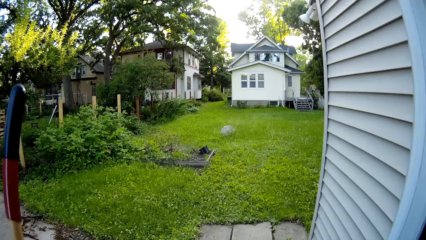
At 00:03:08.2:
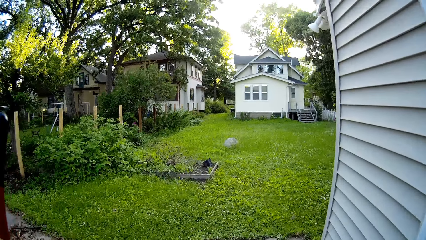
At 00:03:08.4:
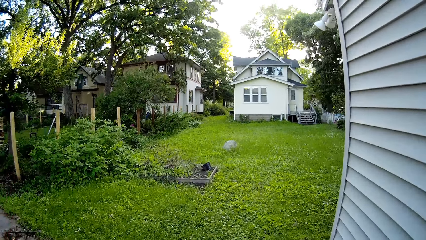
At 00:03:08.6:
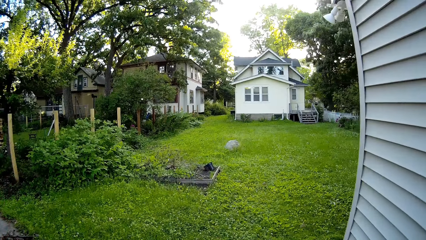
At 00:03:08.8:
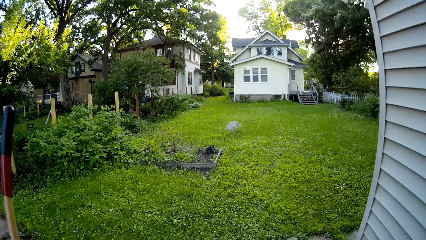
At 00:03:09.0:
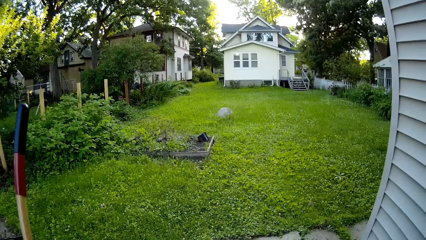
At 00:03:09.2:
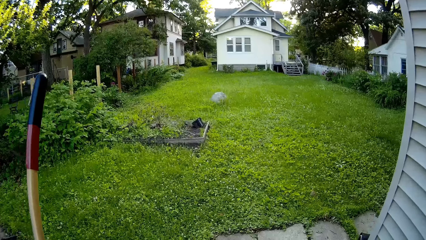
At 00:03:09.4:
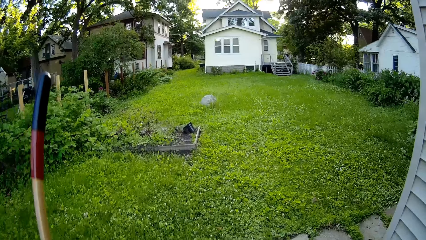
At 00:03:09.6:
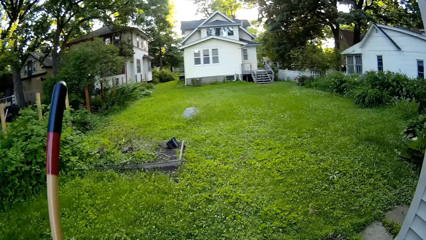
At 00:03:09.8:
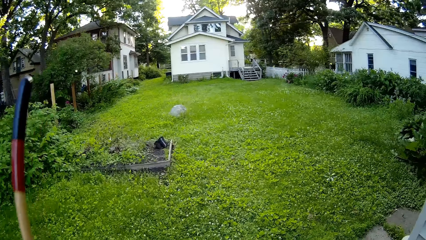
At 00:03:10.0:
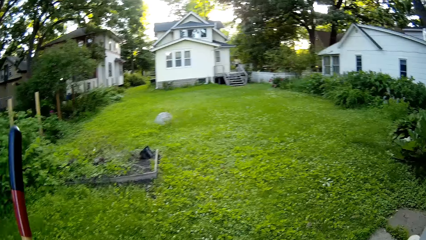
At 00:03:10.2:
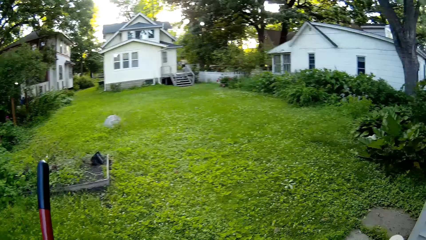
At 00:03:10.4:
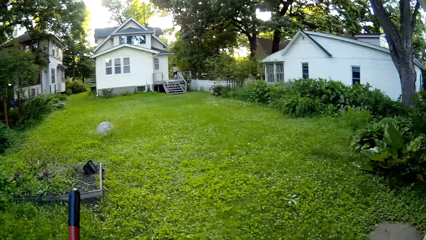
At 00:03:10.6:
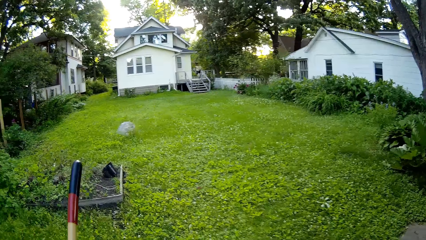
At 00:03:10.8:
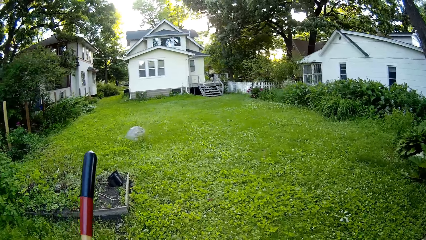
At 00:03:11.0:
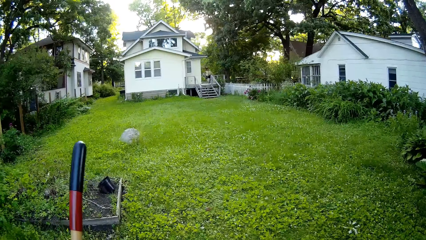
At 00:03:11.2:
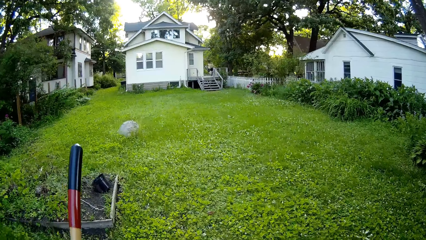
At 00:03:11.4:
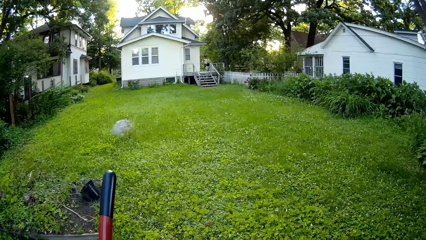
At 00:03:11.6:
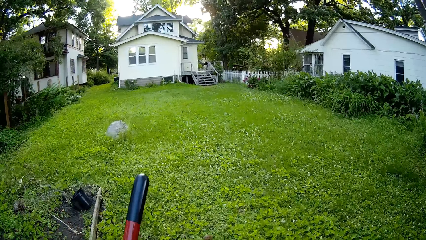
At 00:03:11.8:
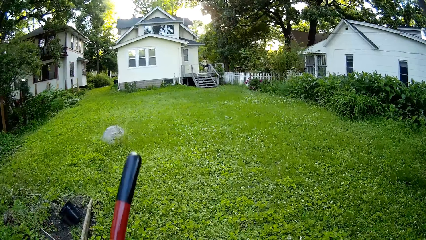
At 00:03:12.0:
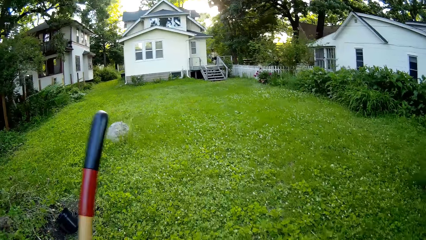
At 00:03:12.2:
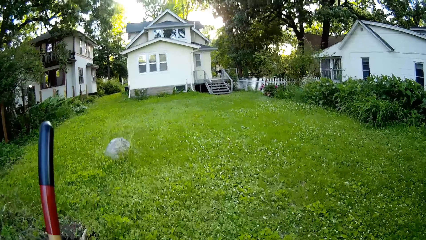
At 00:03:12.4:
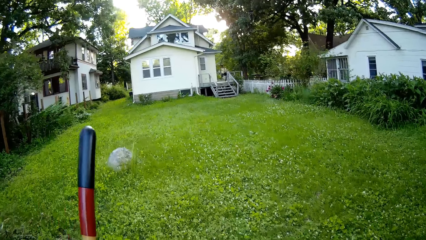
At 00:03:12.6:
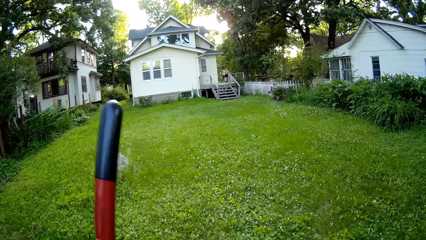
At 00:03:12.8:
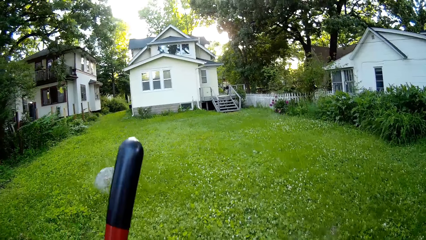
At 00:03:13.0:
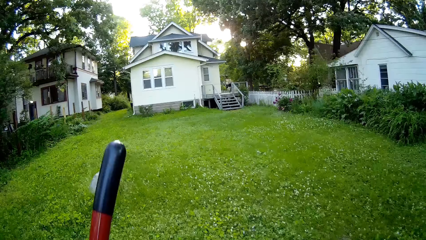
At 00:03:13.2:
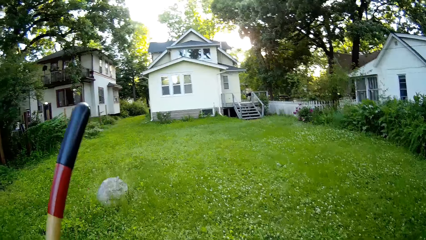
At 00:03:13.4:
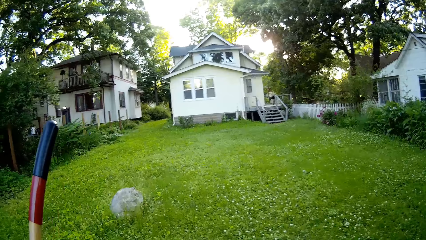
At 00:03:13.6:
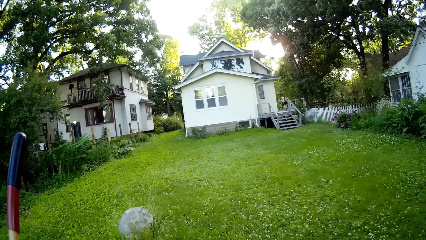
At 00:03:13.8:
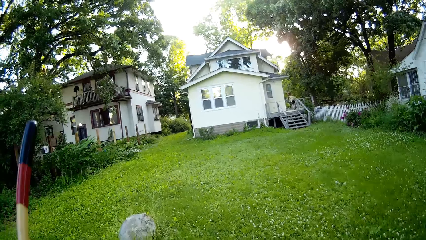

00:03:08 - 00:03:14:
The camera wearer carries the broom. They walk on the lawn to their door entrance.

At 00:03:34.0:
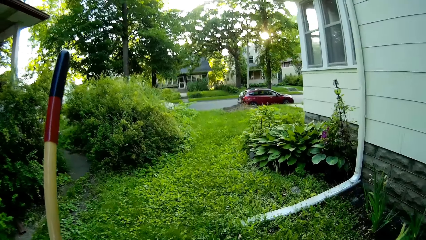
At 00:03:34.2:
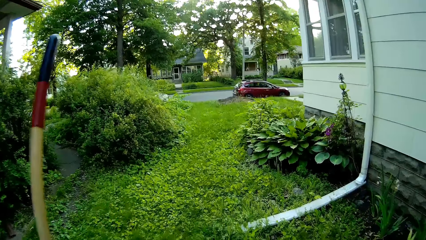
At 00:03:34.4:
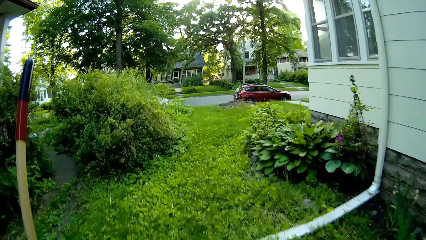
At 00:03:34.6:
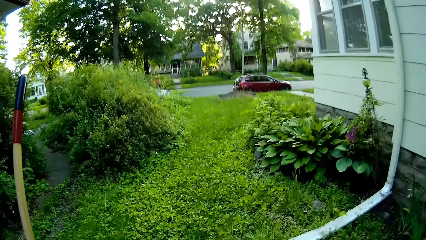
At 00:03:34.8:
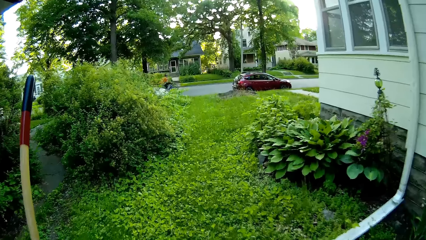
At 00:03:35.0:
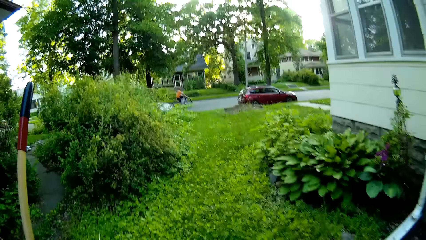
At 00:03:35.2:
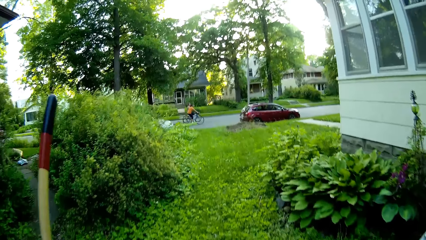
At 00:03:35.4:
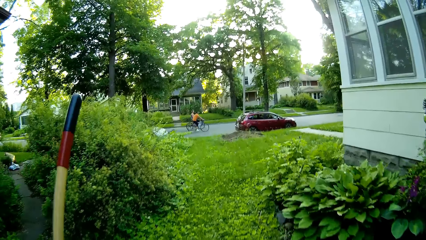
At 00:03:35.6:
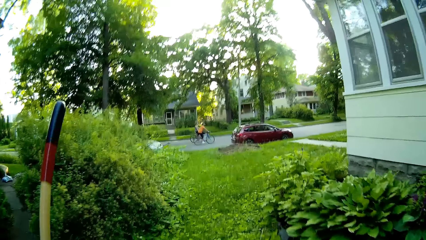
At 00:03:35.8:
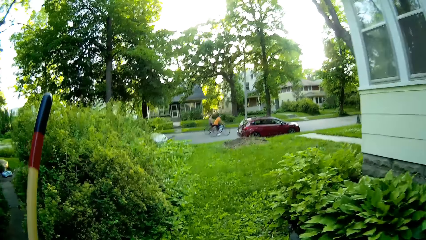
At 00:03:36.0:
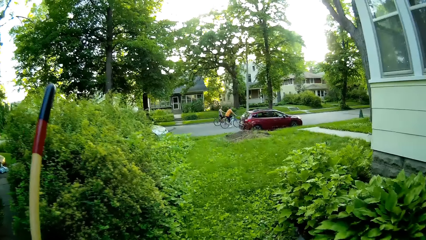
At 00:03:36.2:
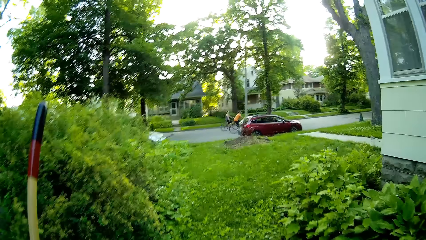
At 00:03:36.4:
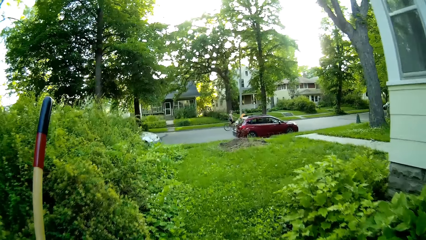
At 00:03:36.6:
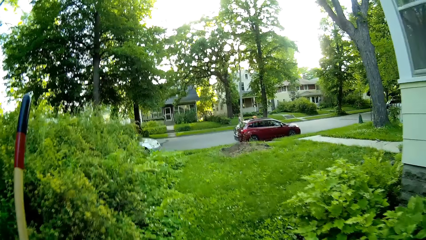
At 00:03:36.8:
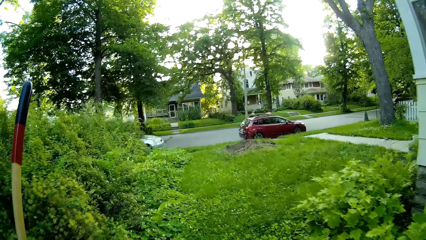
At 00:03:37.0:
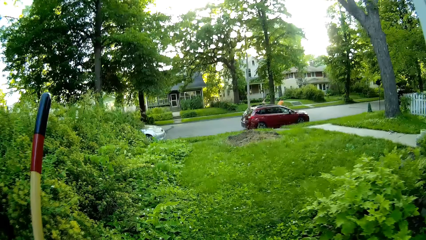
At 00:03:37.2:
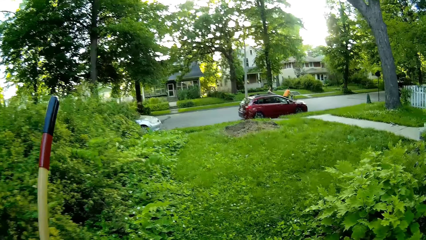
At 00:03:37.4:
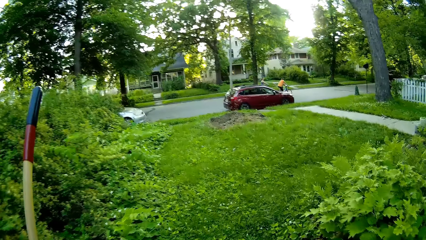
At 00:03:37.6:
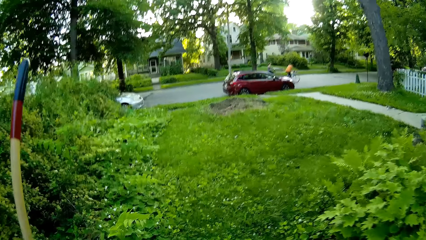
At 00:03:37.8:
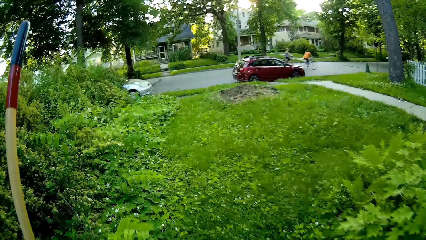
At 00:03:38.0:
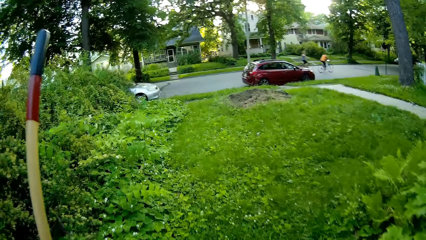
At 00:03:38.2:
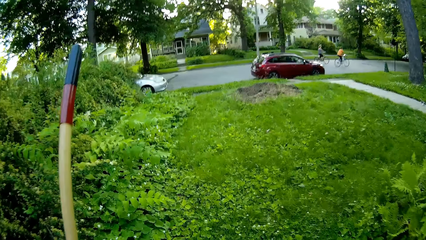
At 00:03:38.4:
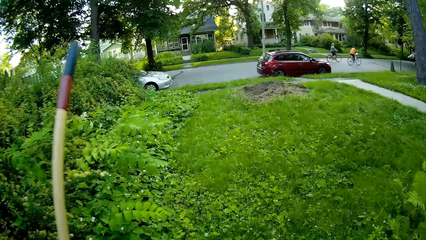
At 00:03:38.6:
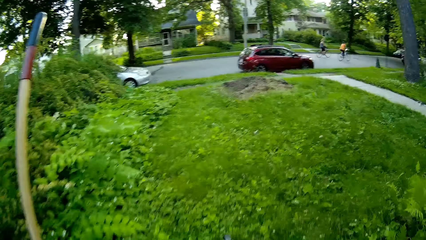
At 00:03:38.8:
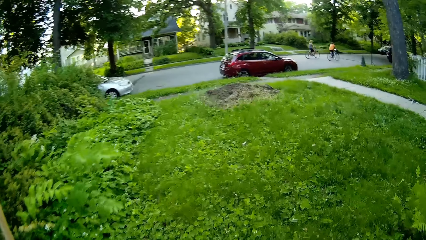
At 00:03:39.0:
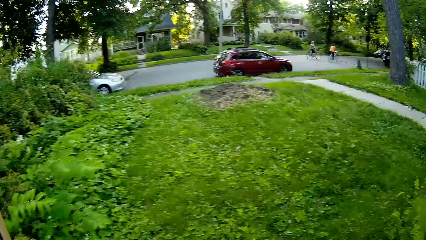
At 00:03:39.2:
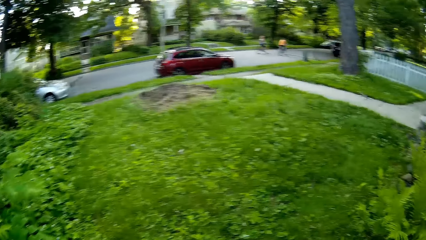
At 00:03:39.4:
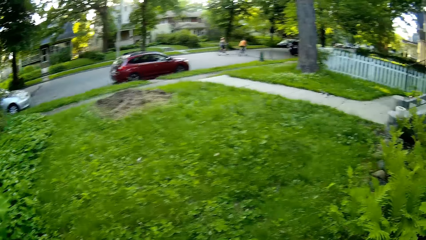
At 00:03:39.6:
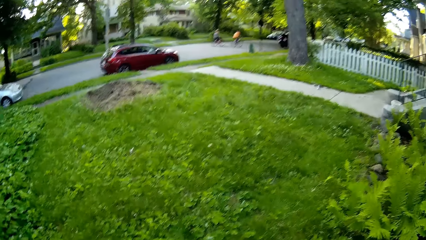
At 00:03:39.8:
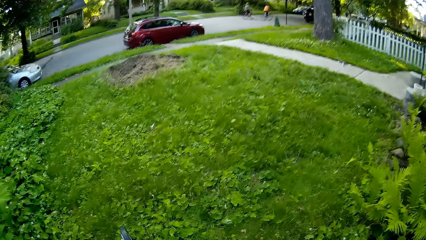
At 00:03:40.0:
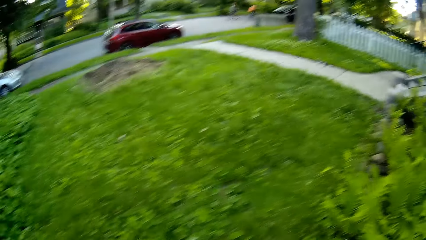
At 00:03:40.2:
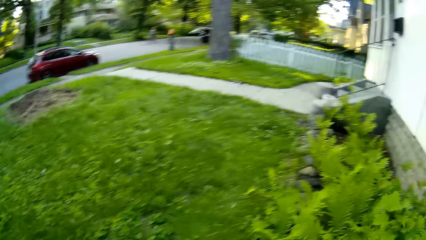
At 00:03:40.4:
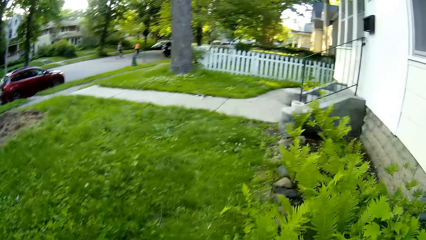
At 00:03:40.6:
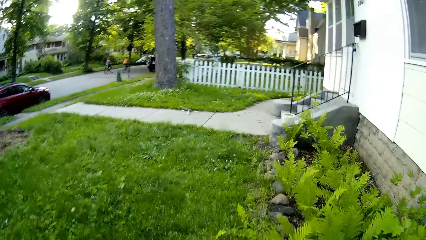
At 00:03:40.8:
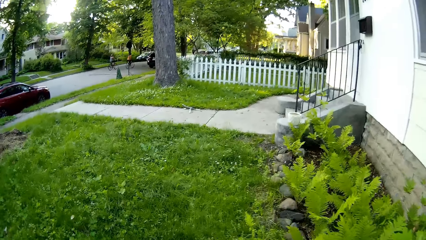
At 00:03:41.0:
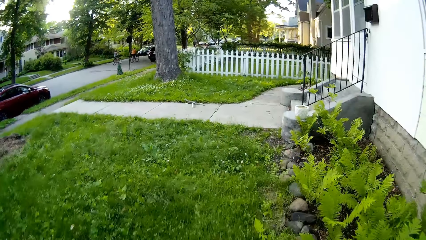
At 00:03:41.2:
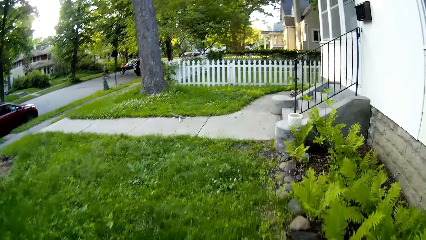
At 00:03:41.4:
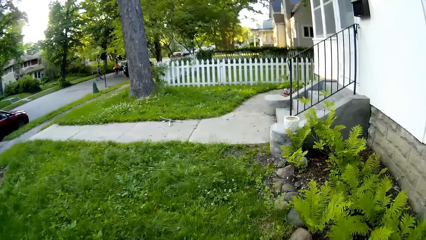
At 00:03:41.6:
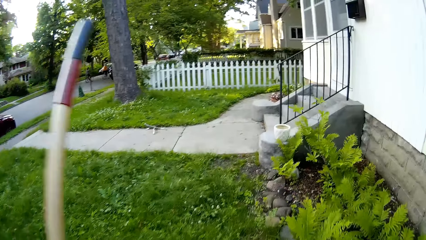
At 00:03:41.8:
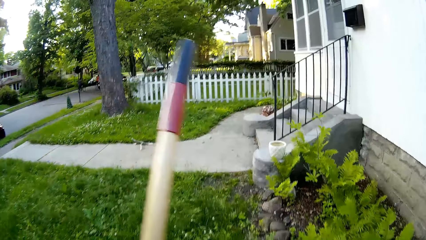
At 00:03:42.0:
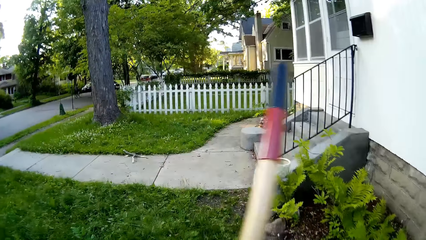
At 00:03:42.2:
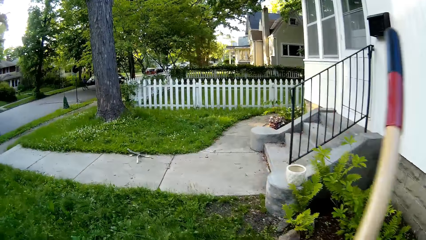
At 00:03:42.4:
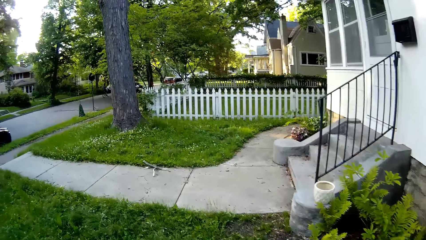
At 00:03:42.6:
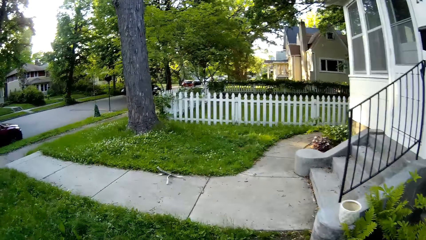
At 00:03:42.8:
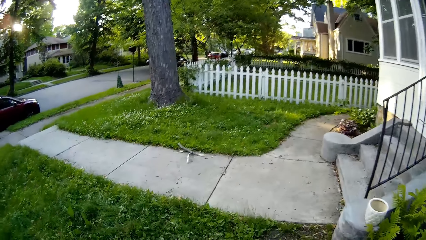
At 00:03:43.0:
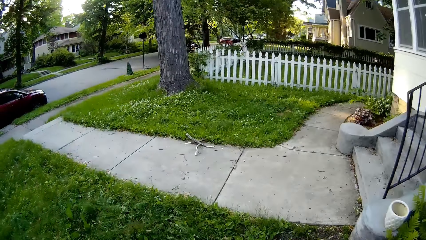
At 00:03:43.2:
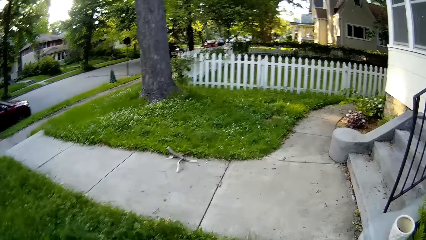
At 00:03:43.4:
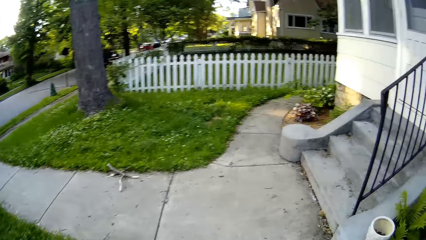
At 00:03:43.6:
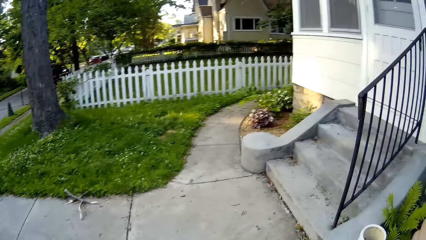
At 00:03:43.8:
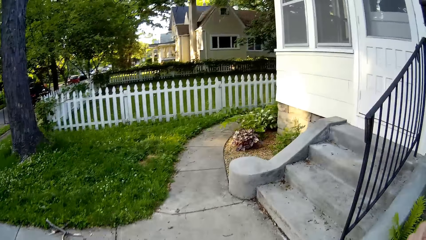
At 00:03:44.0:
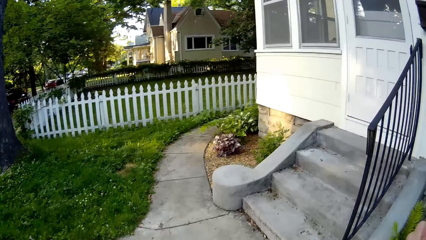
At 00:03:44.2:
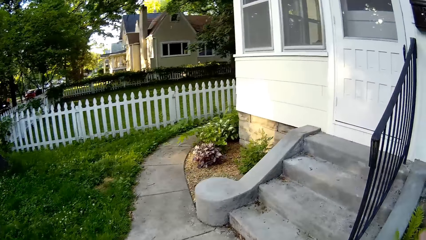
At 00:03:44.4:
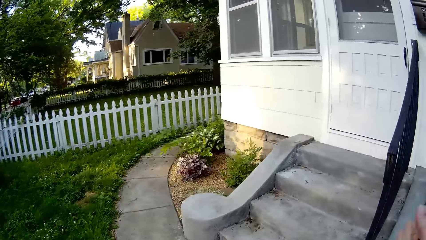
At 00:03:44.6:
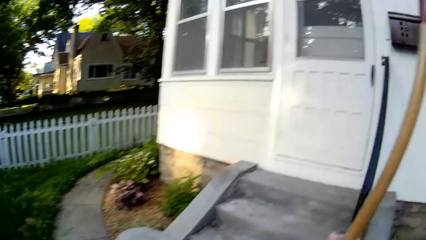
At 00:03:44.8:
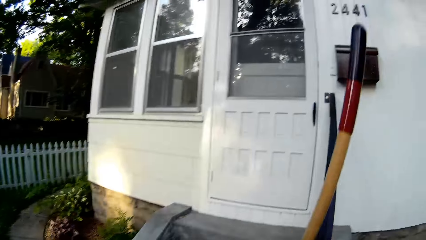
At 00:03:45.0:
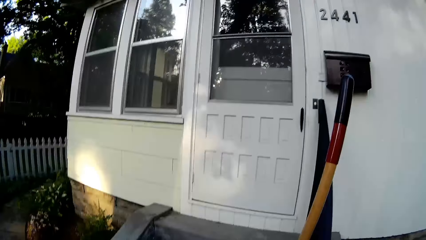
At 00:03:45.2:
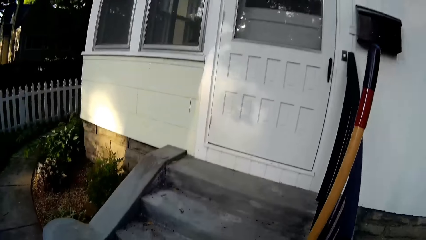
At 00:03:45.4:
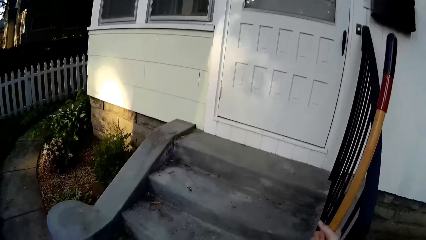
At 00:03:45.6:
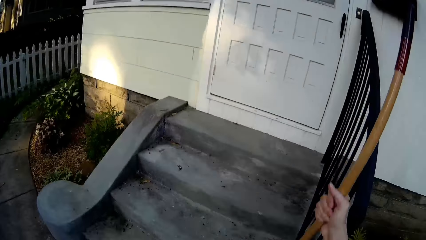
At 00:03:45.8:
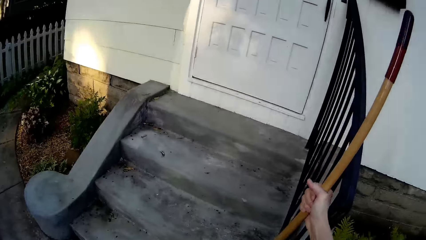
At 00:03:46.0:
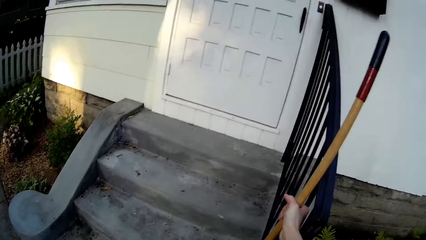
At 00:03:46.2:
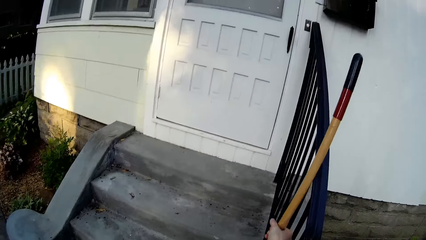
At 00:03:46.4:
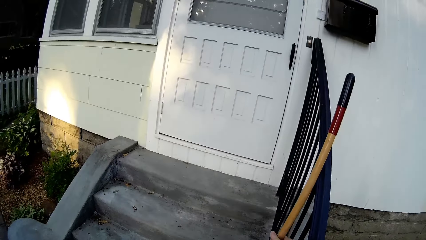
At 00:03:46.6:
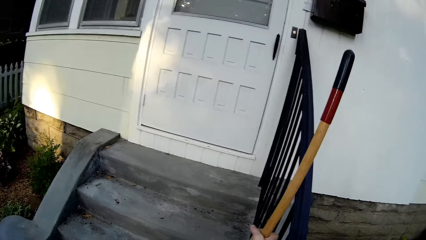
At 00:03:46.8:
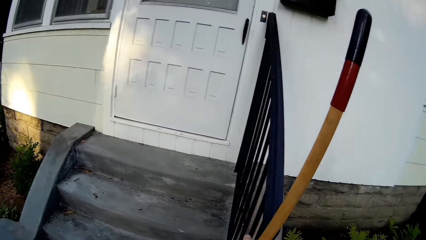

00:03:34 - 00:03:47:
A woman rides a bicycle past the camera wearer. Another woman rides a bicycle past the camera wearer. The camera wearer drops the shovel at a door entrance with his right hand.
